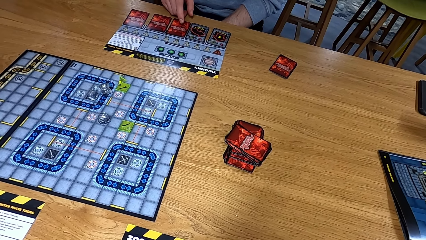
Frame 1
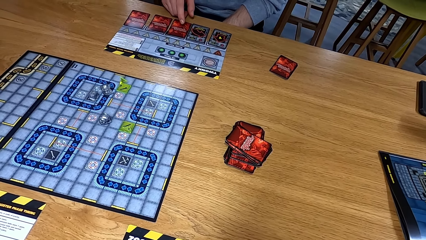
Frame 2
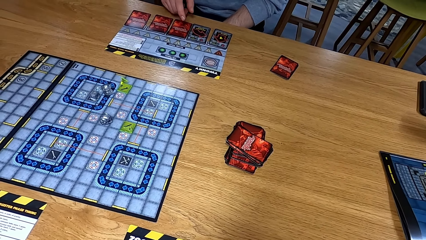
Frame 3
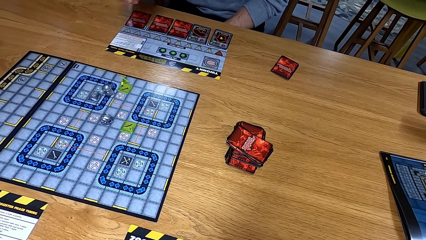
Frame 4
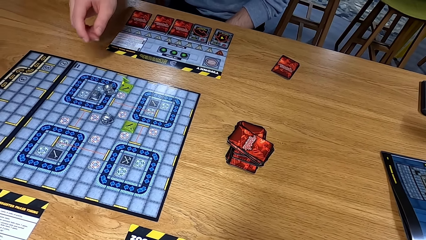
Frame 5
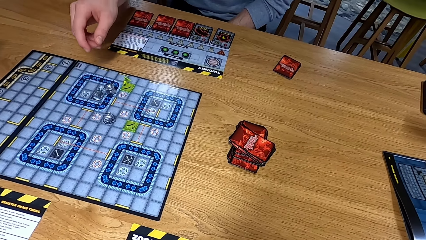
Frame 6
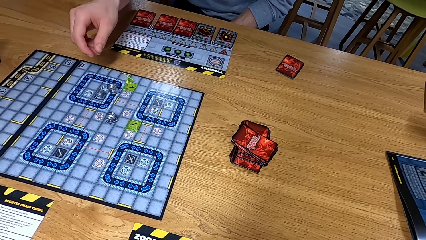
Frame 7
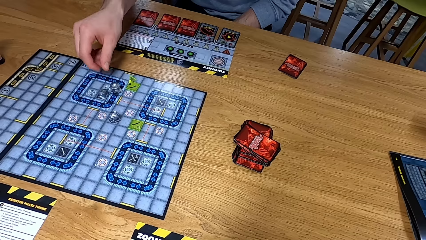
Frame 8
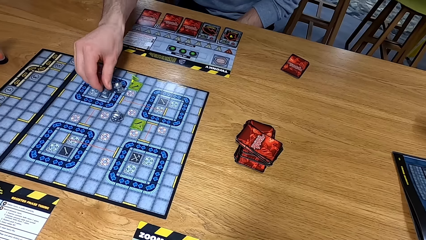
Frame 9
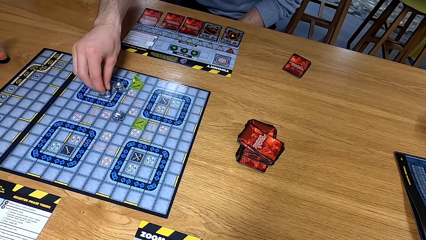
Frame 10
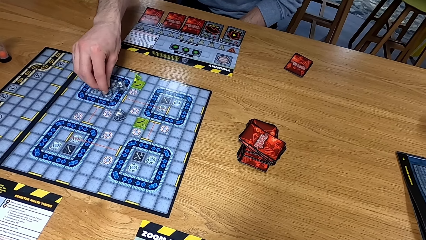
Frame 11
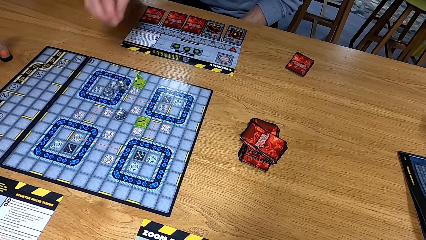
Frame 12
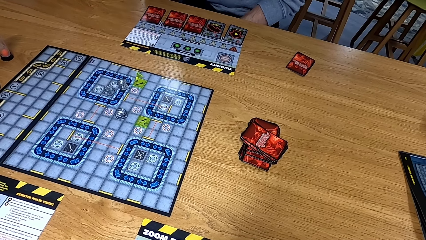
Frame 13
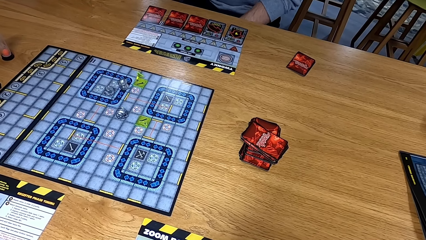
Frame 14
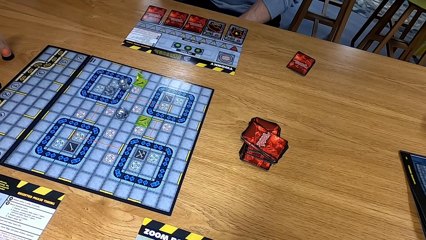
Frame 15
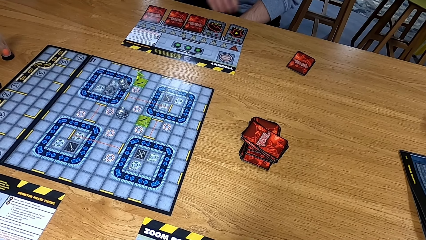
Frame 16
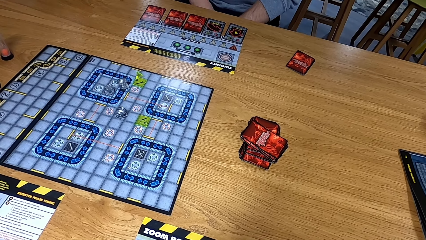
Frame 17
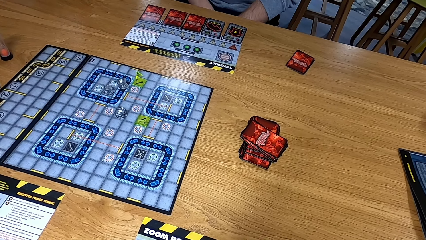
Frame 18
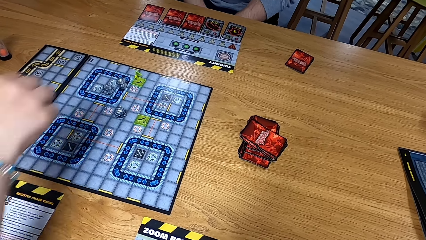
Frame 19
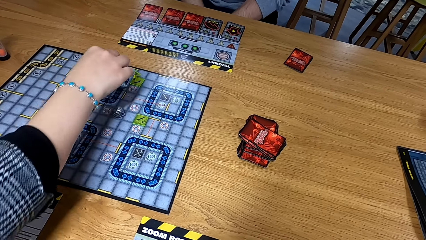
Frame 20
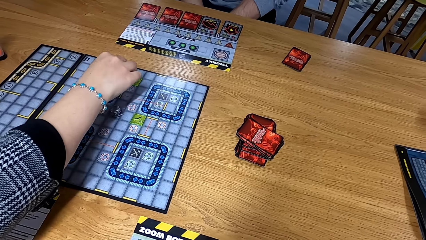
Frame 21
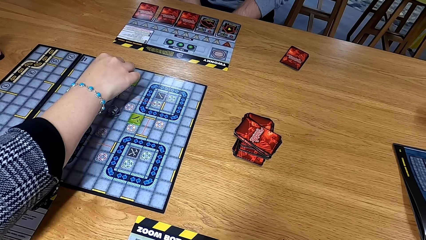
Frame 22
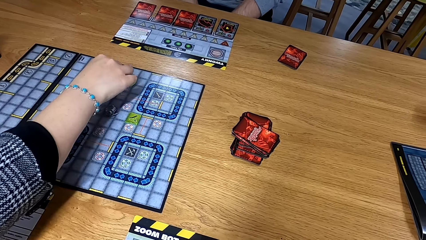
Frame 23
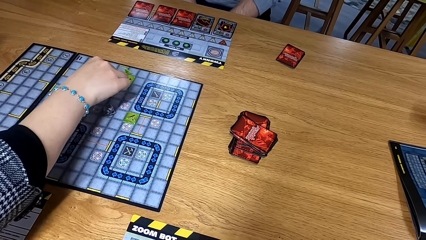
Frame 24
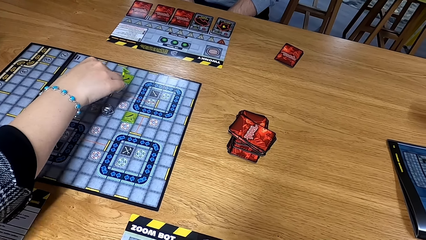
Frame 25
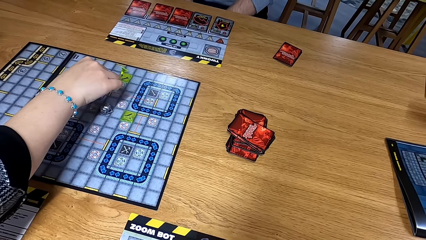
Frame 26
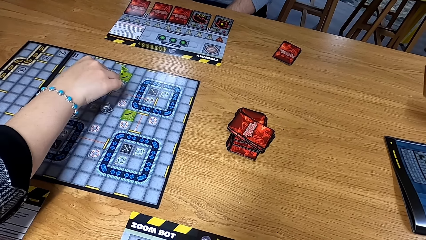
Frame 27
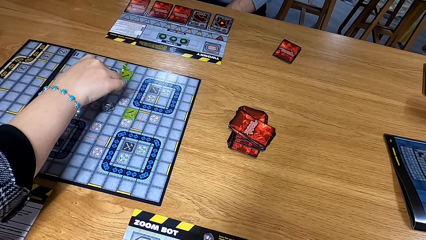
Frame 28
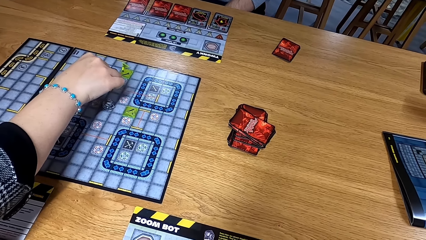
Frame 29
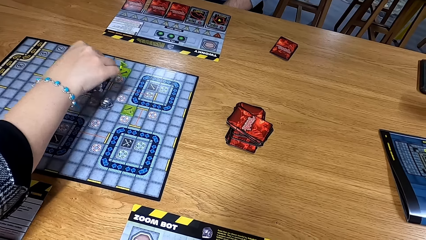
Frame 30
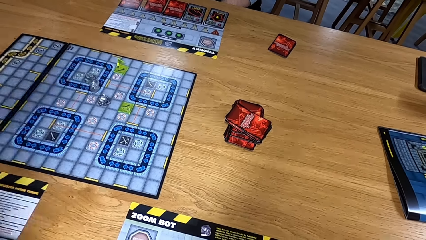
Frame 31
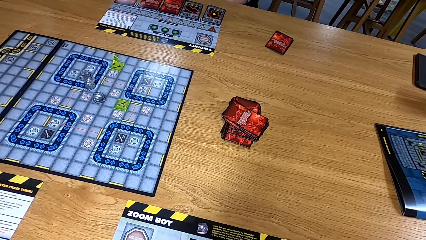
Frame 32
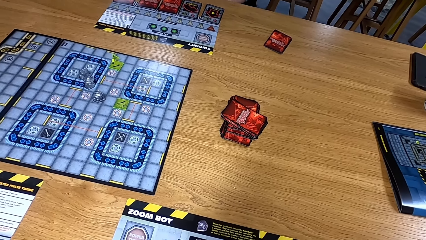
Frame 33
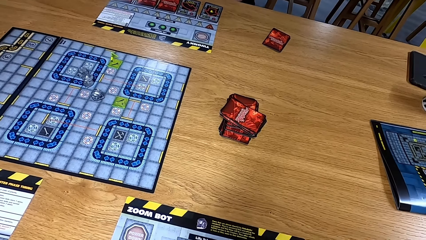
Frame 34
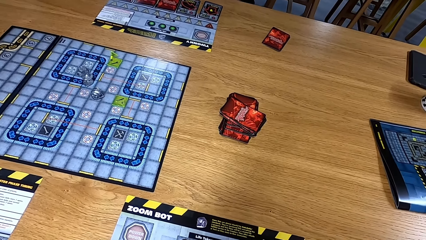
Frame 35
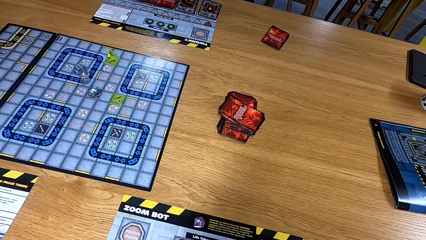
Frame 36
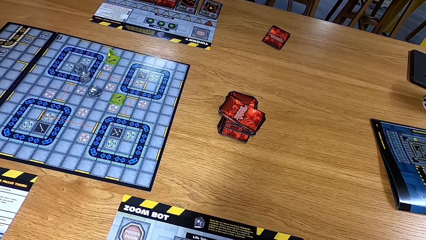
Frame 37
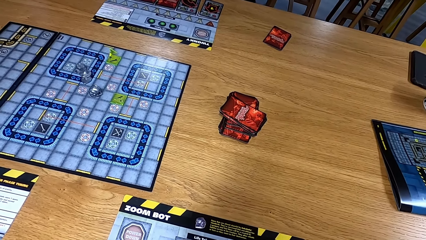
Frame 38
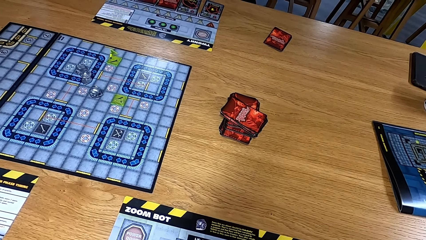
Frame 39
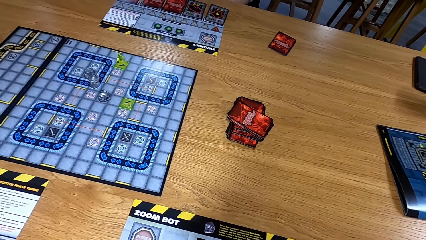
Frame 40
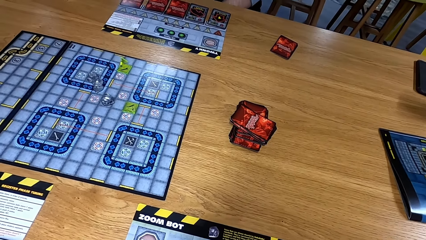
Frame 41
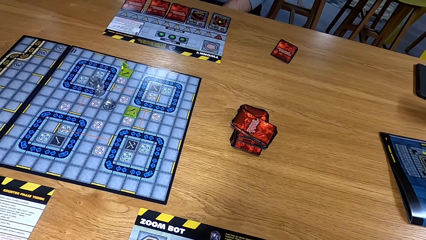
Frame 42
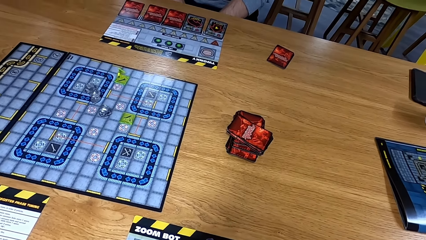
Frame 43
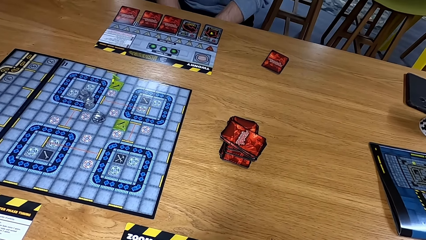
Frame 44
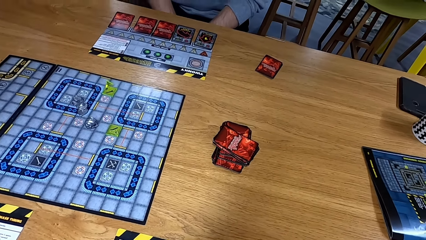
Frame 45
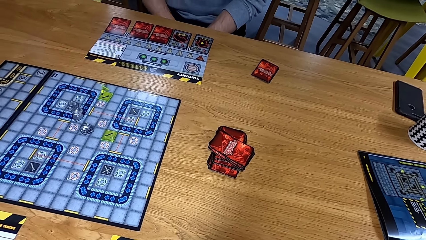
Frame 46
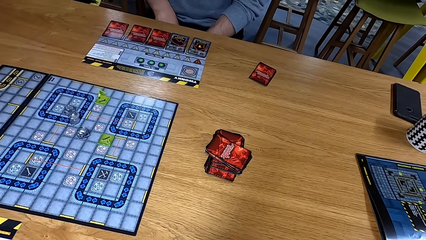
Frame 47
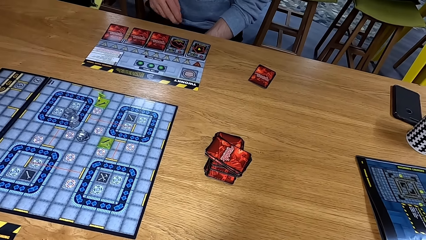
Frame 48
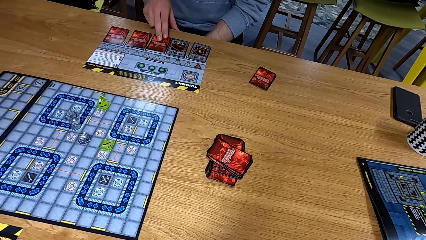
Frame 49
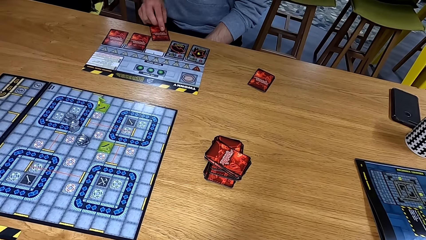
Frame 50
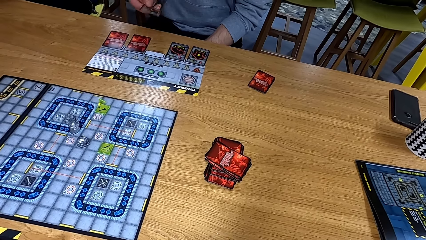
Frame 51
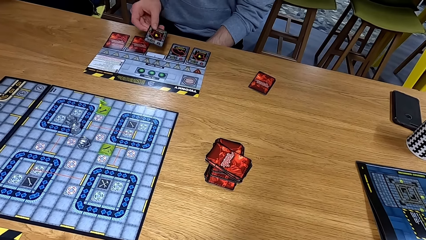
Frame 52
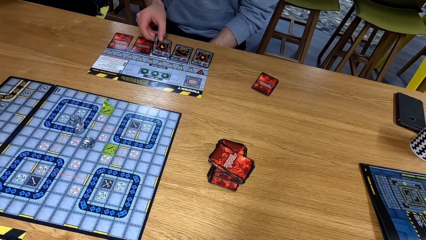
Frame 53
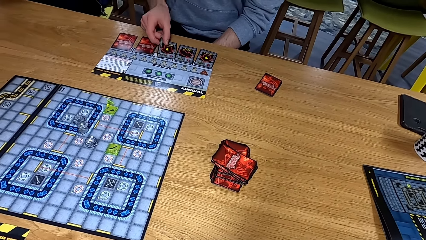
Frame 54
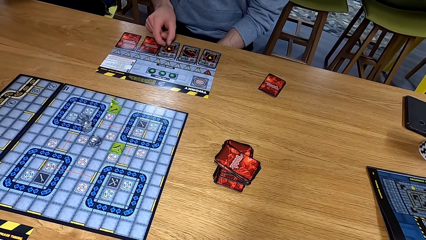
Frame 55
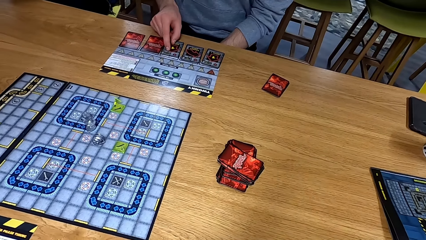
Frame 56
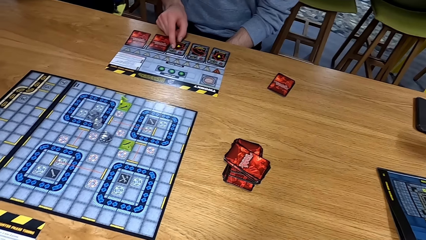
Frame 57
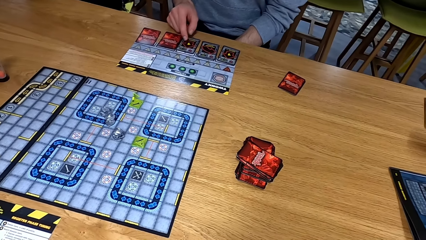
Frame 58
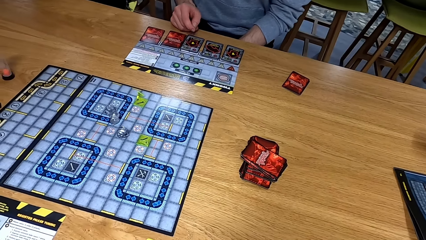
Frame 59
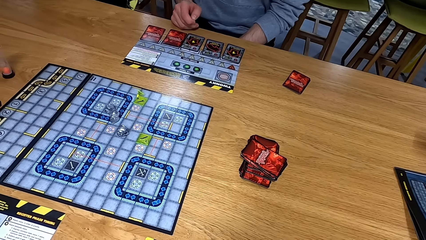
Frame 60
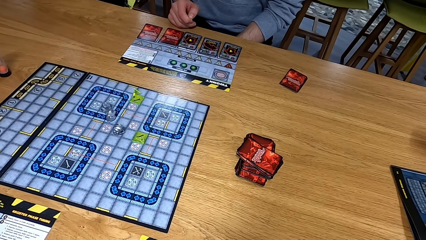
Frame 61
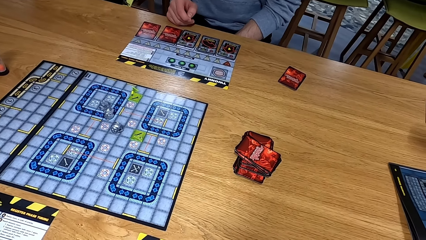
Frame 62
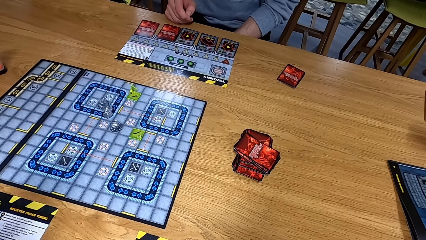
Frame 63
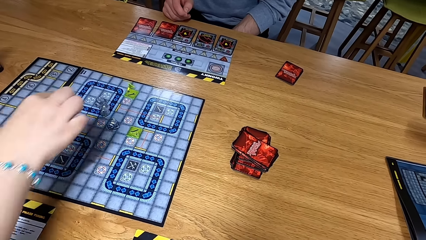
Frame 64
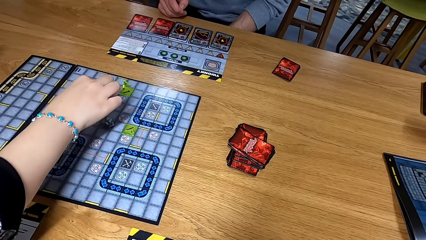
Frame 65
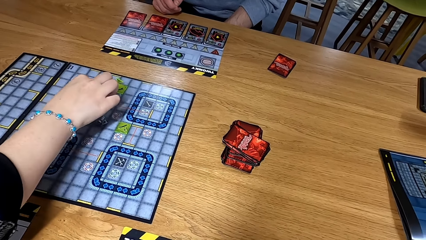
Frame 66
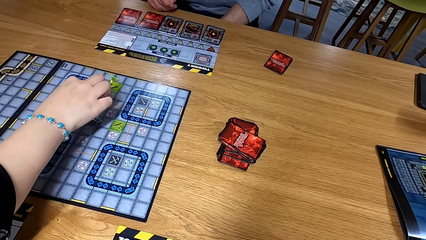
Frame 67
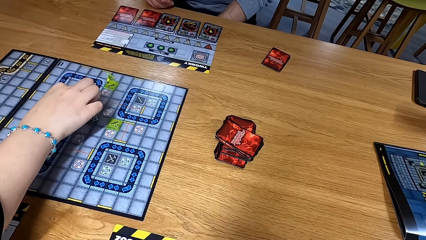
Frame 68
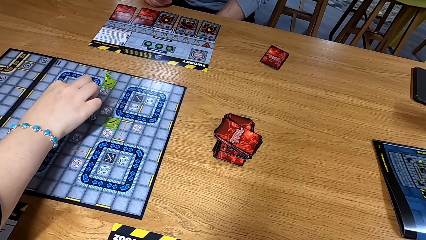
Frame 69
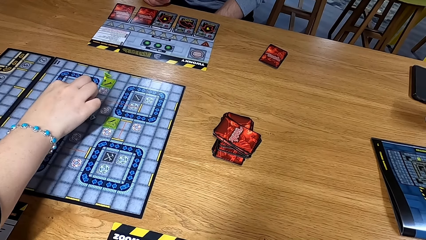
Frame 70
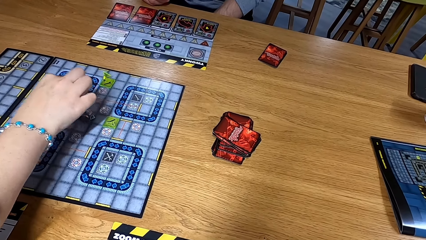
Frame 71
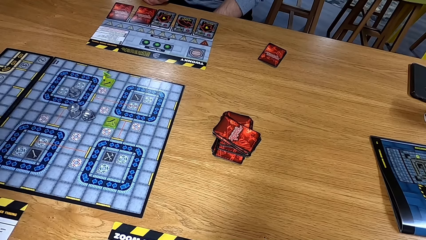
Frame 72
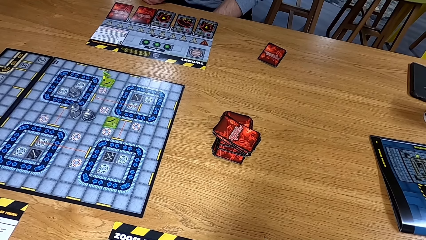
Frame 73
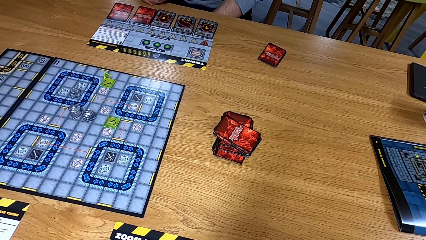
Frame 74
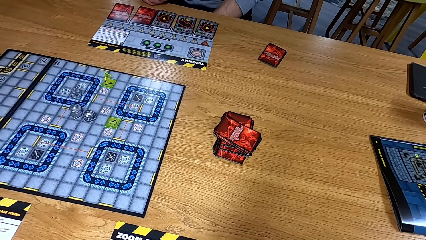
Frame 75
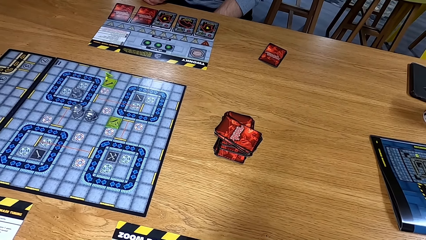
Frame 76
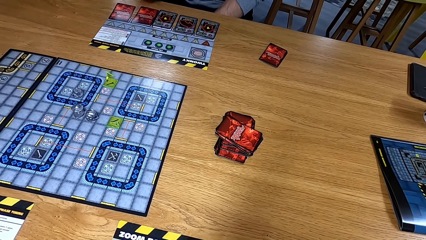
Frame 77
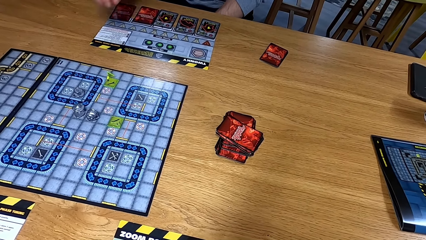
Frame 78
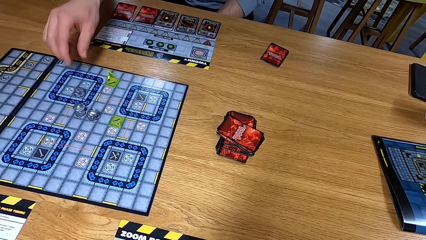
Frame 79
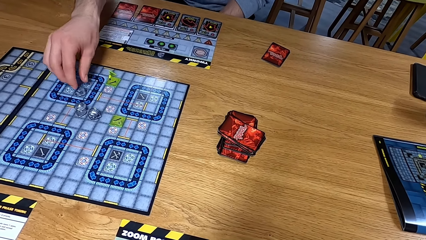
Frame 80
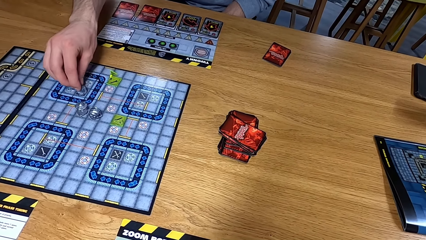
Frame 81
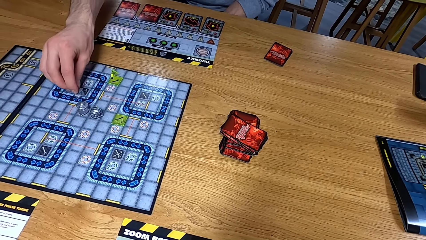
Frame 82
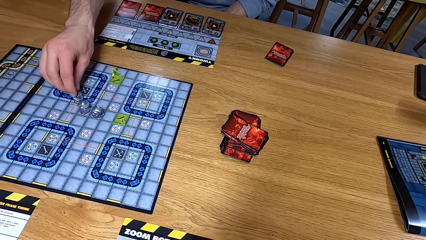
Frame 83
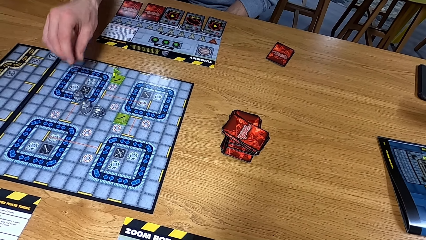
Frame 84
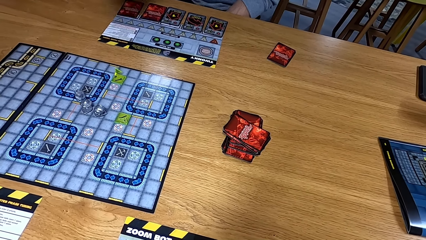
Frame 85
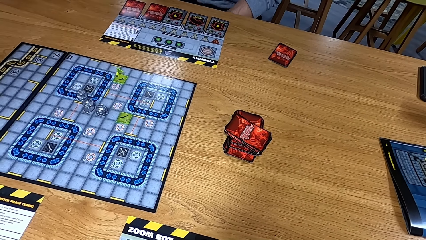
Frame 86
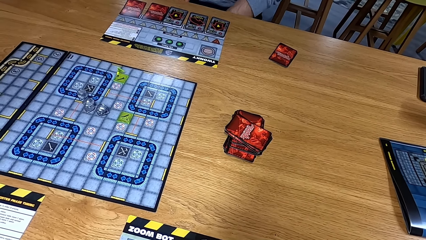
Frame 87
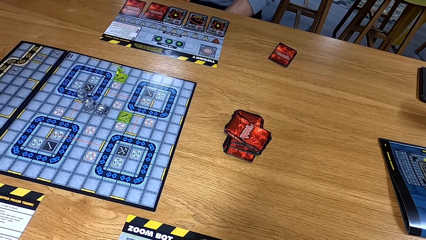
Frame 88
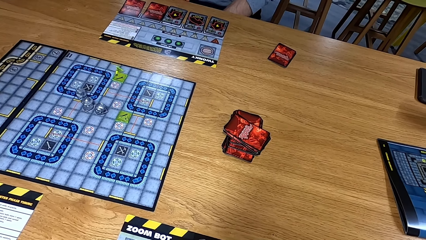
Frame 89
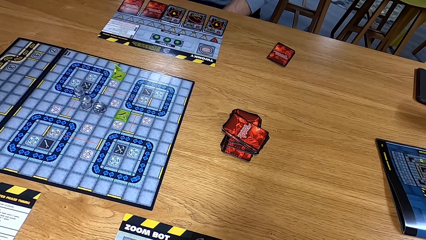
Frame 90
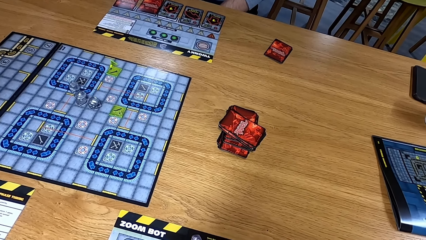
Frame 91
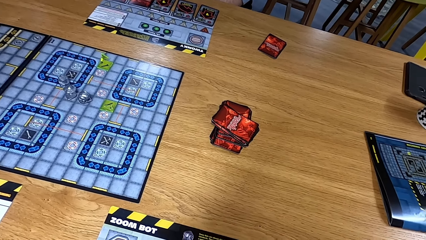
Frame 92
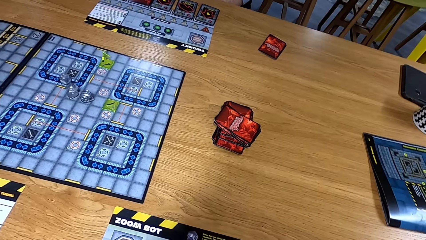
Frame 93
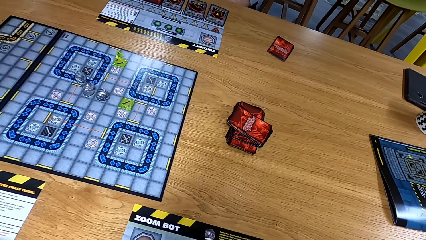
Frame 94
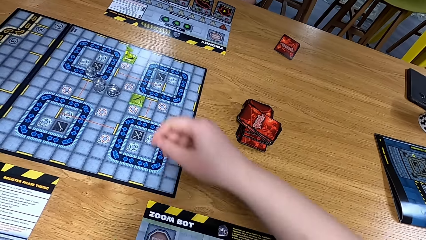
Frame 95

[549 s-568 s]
A man moves the path tile or dice on the game board. Another man moves the path tile on the game board. The first man turns a card on the piece of paper on the table. The other man moves the path tile on the game board. The other man moves the dice. The first man moves the path tile on the game board.
